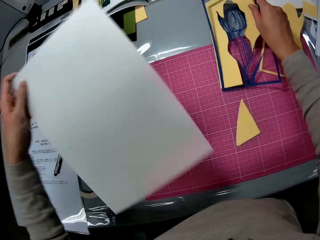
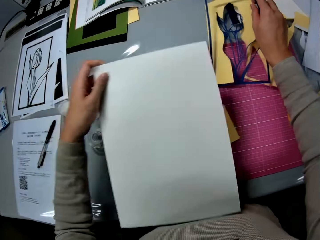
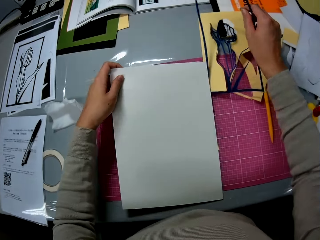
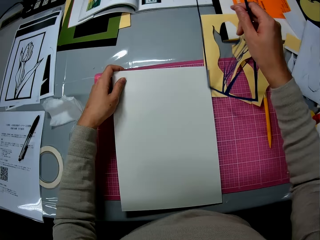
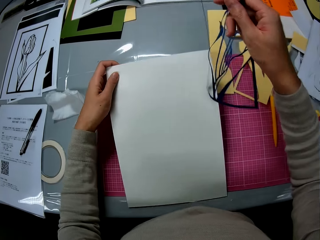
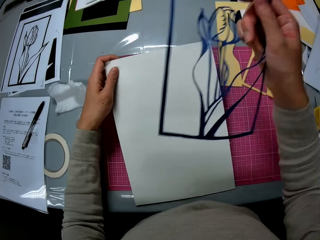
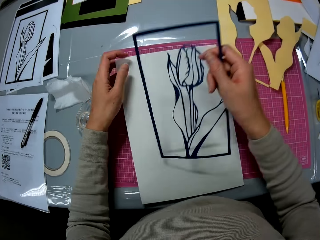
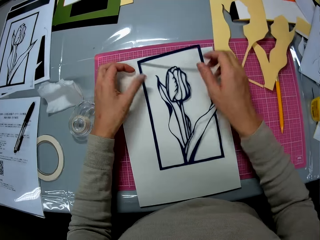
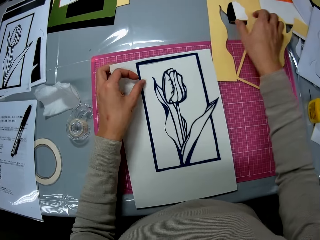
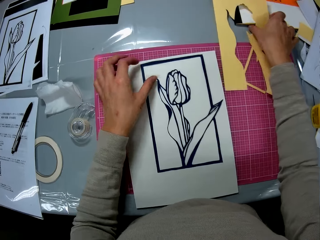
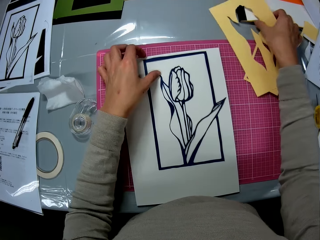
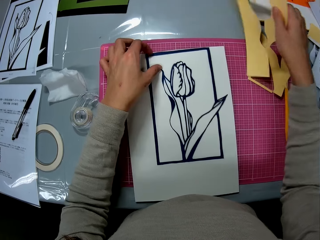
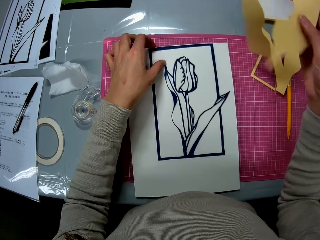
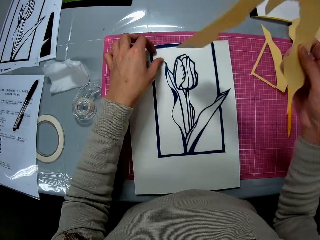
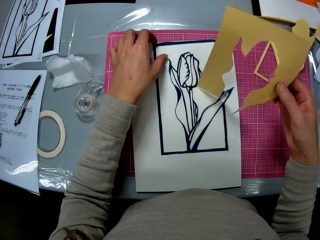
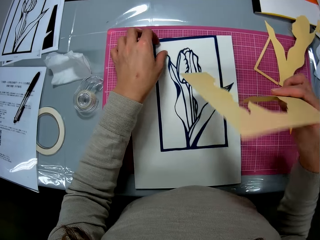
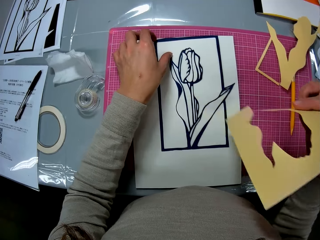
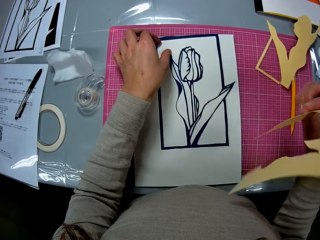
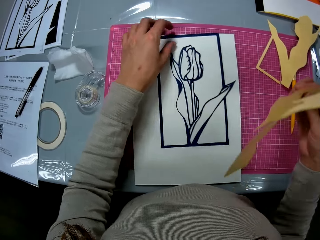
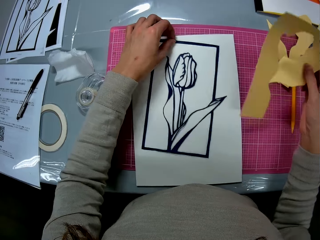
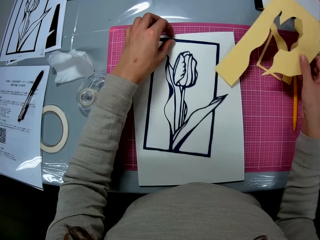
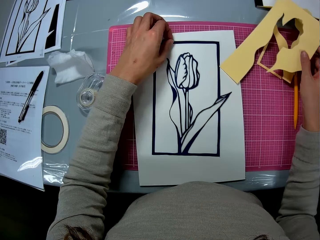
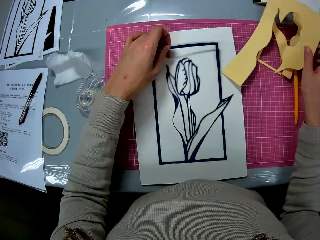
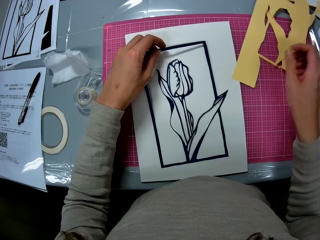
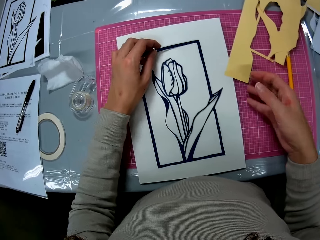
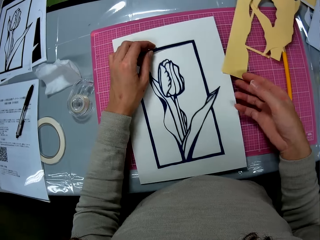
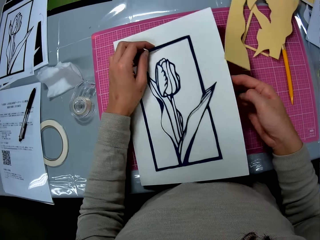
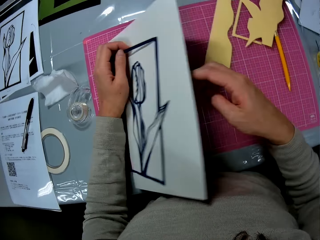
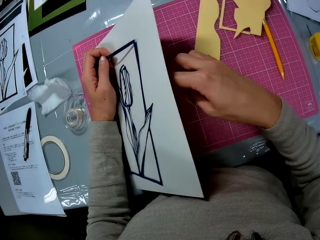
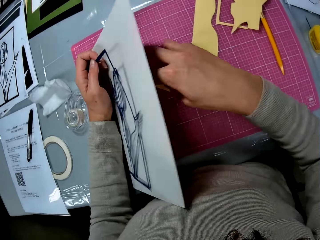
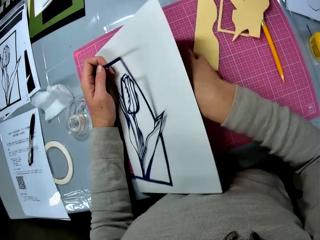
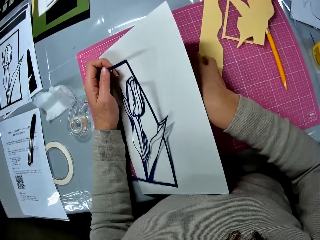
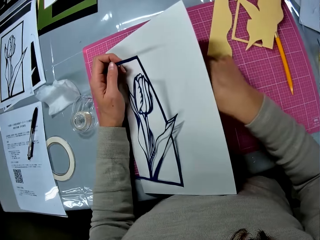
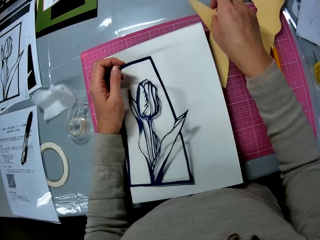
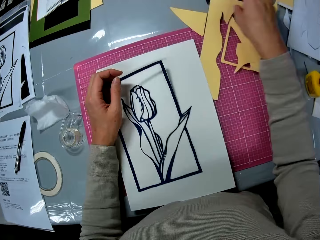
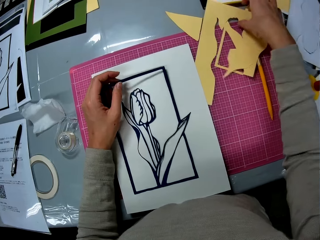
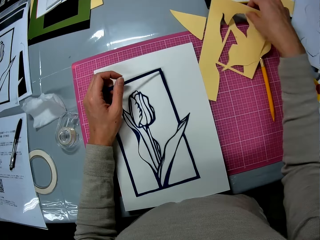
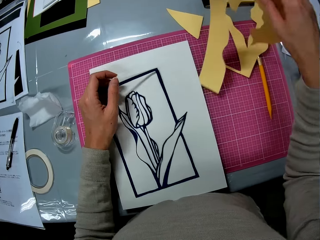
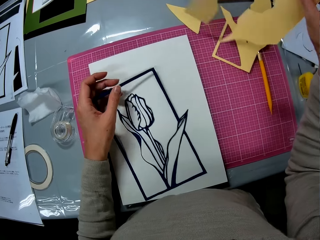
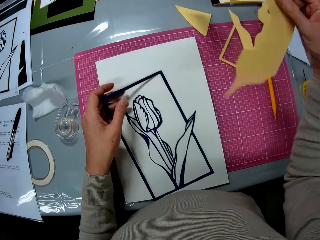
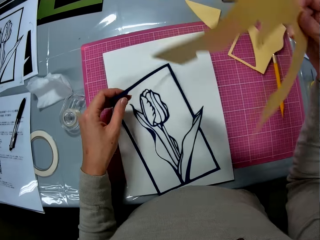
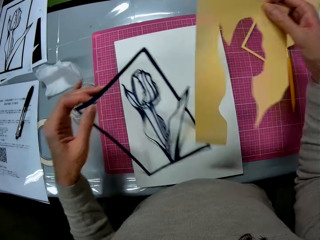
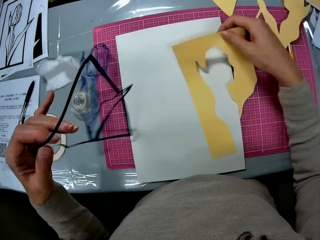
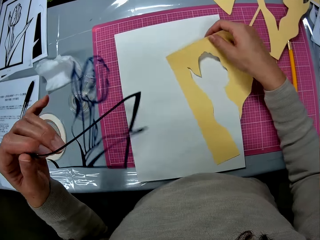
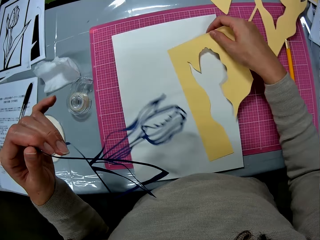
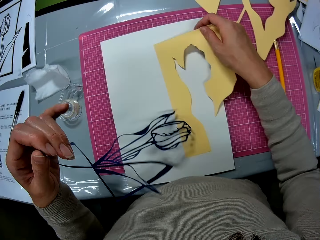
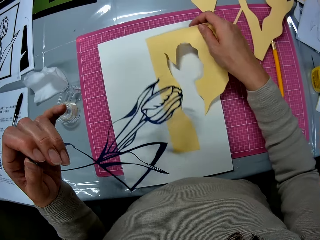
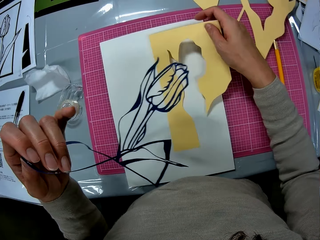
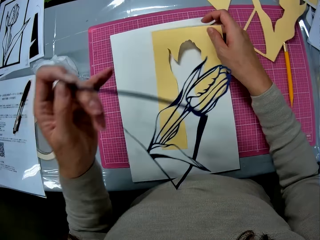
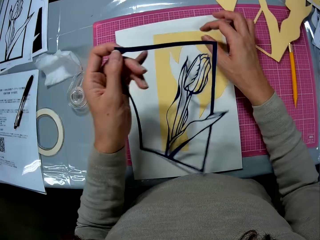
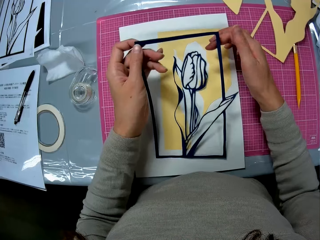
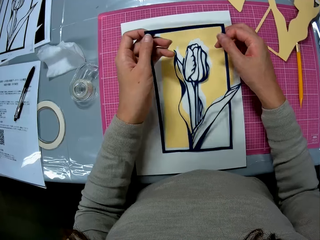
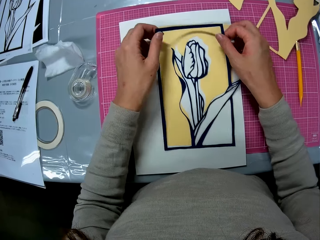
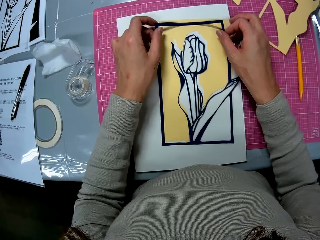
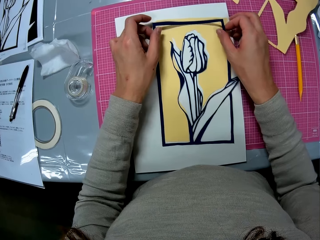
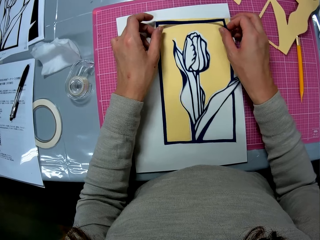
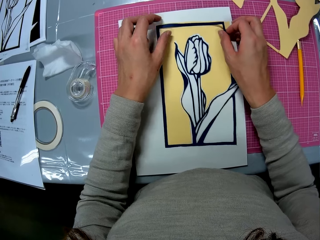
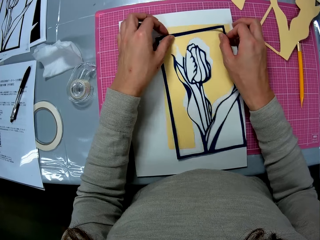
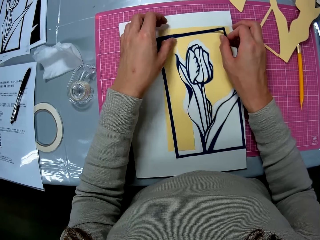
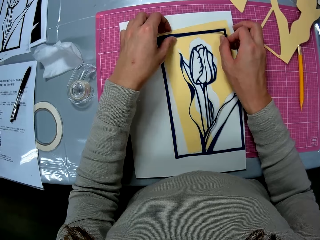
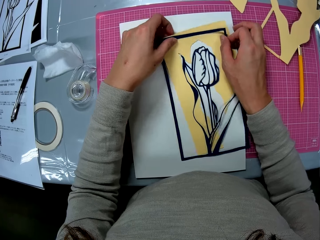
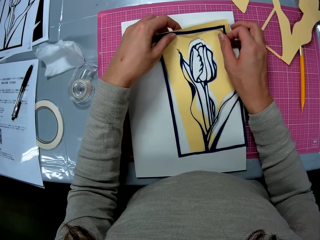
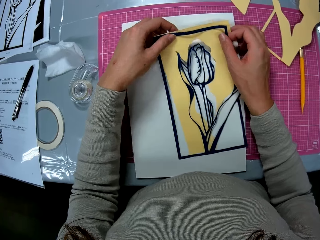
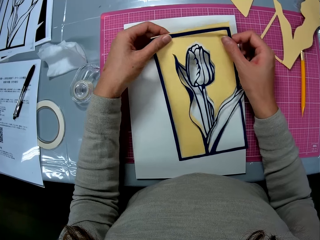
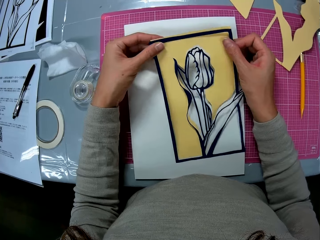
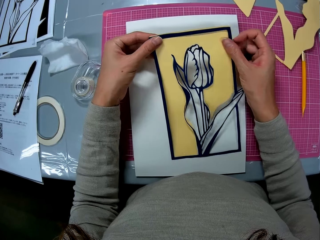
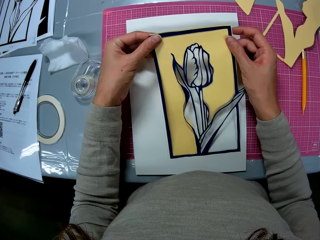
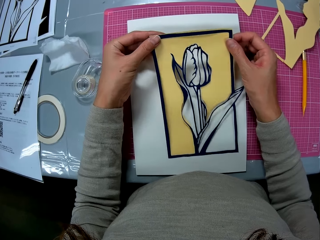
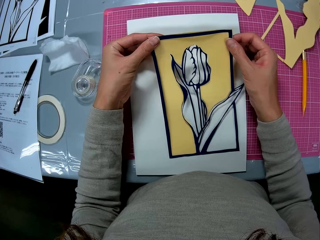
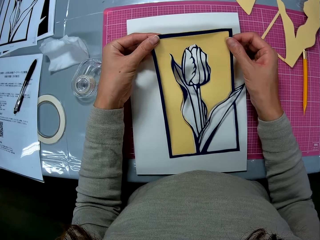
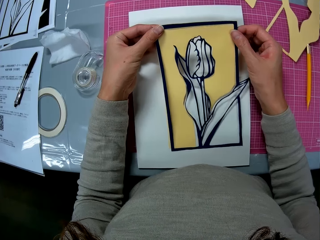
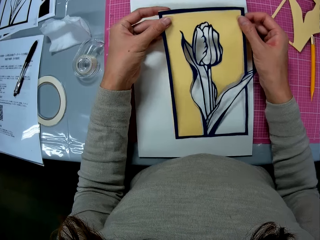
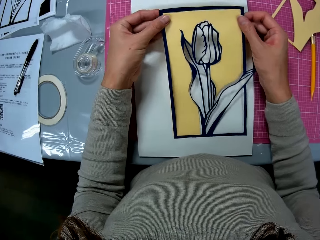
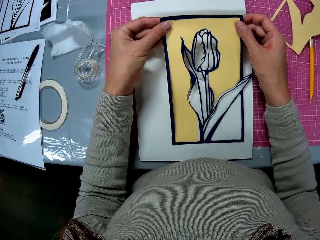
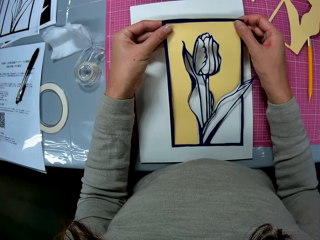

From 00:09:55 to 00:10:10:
The camera wearer puts the yellow cardboard flower illustration frame in the papercraft in her right hand in another position on the cutting mat. She puts the cardboard sheet or white manila in her left hand on the cutting mat. She puts the navy blue flower illustration or nylon piece in her right hand on the cardboard sheet on the cutting mat. She picks up the yellow cardboard flower illustration frame on the cutting mat with her right hand. She places the manila back on the table. She raises the cardboard sheet on the cutting mat with her right hand over her left hand. She removes the yellow cardboard cutout under the cardboard sheet with her right hand. She shifts a piece of manila down the white manila to another position on the table using her right hand. She lowers the cardboard sheet to the cutting mat with her left hand. She drops the yellow cardboard sheet in her right hand on the cutting mat. She picks up the yellow cardboard flower illustration frame on the cutting mat with her right hand. She puts the yellow cardboard flower illustration frame on the cardboard sheet on the cutting mat with her right hand. She lifts the nylon piece from the white manila. She lays the navy blue flower illustration on the yellow cardboard flower illustration frame on the cardboard sheet with both hands. She holds the papercraft in both hands.

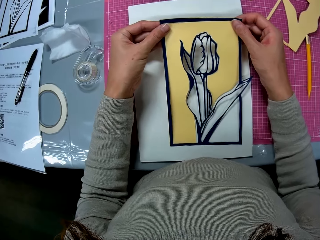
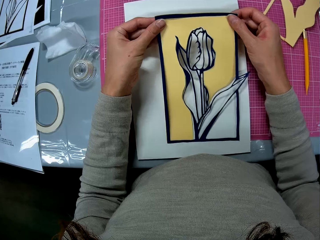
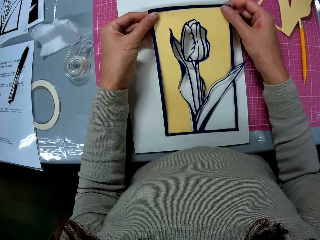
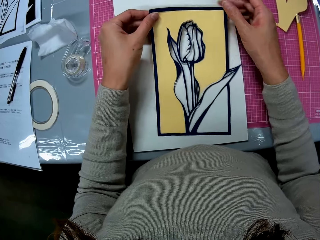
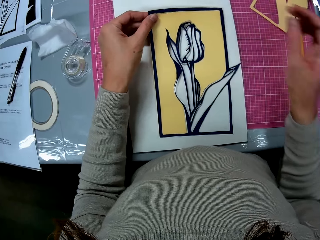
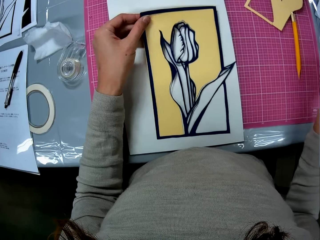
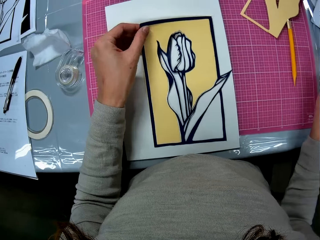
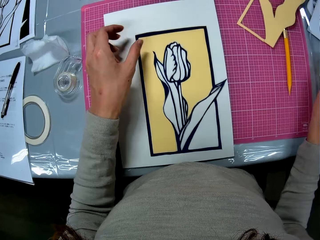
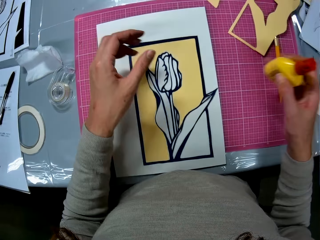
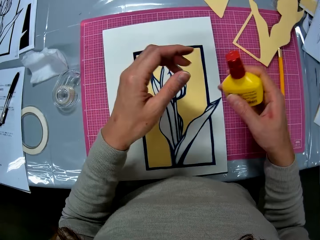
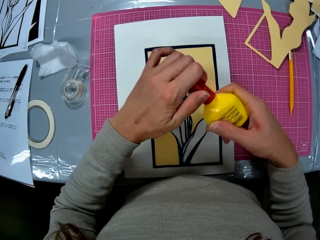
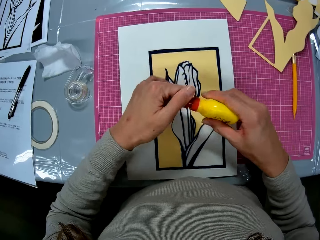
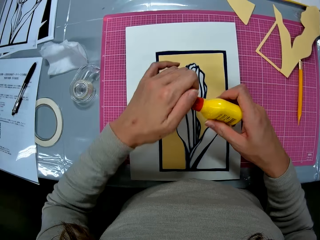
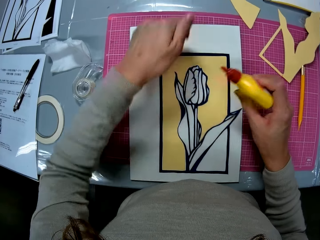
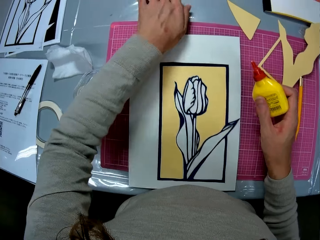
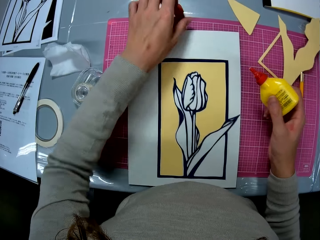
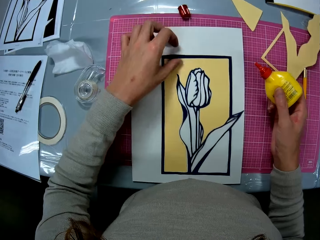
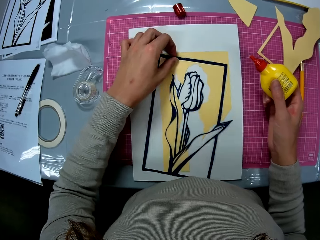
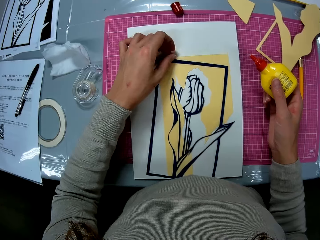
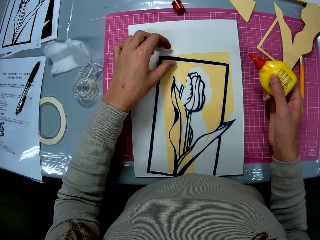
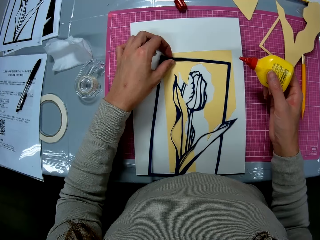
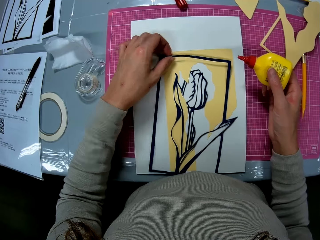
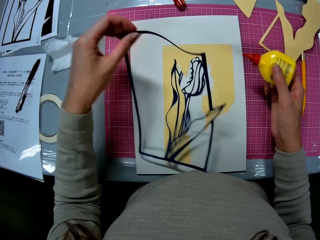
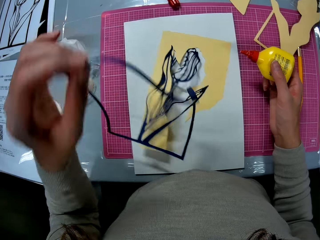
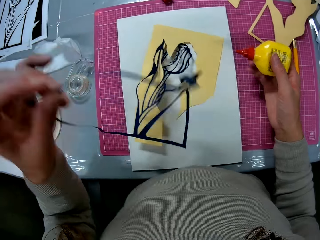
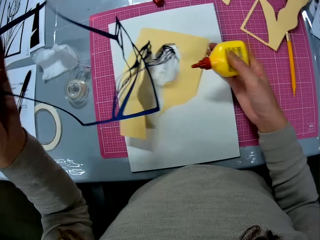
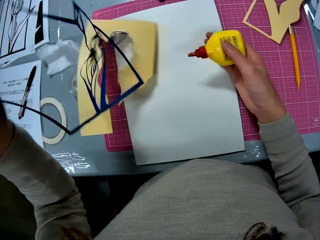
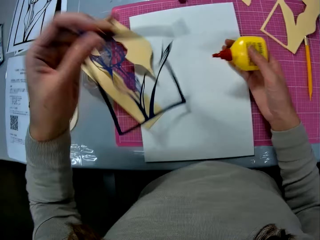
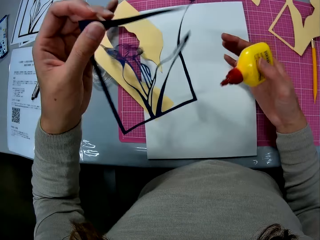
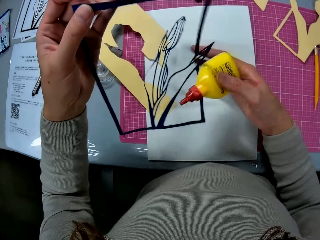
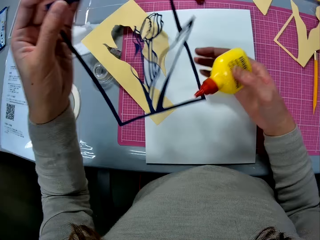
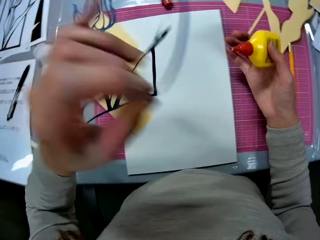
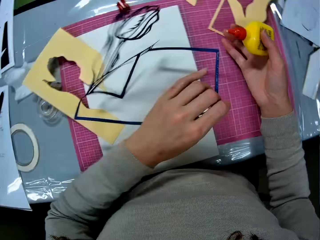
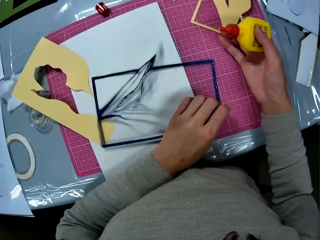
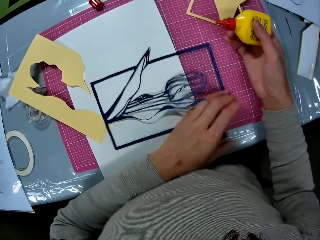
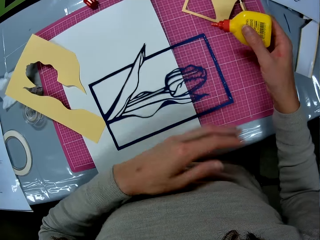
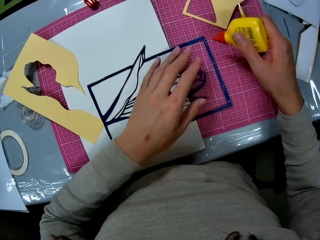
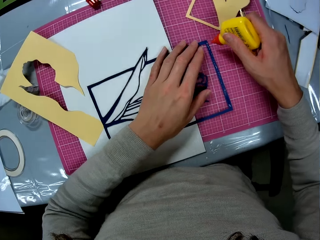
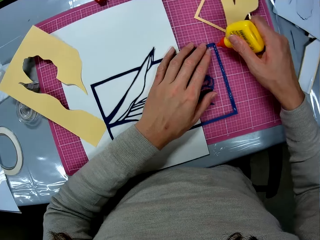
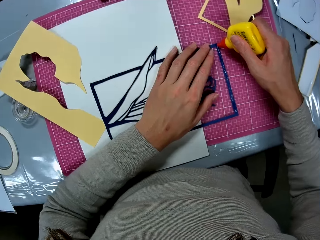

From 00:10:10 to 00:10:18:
The camera wearer drops the papercraft on the cardboard sheet. She picks up a glue container on the table with her right hand. She opens the glue container lid with her left hand. She drops the glue container lid on the table. She removes the navy blue flower illustration or nylon piece from the papercraft with her left hand. She turns the nylon piece.
